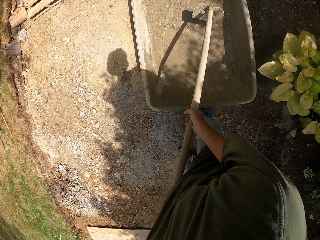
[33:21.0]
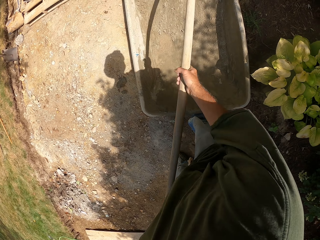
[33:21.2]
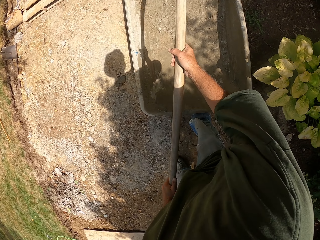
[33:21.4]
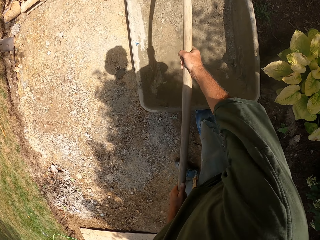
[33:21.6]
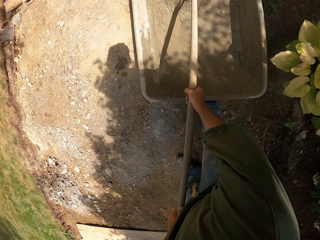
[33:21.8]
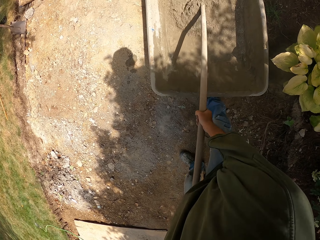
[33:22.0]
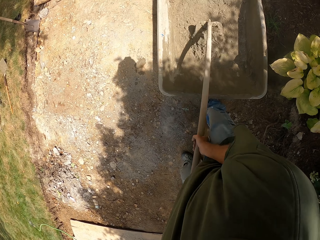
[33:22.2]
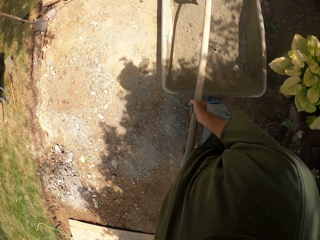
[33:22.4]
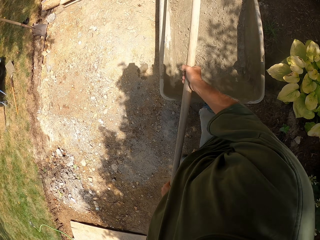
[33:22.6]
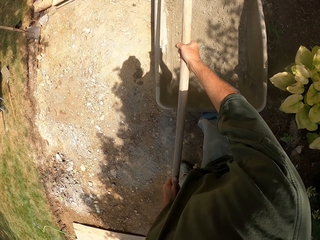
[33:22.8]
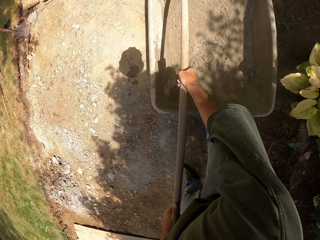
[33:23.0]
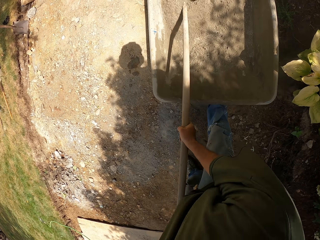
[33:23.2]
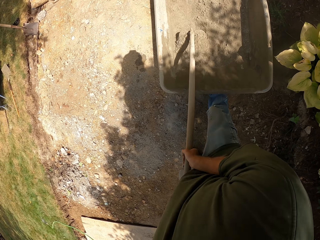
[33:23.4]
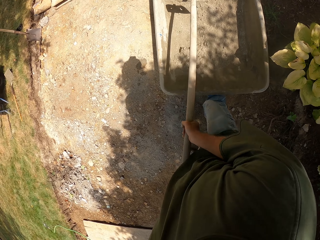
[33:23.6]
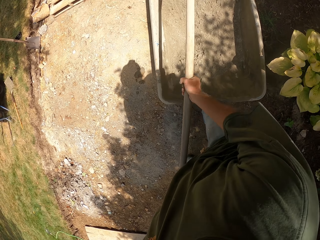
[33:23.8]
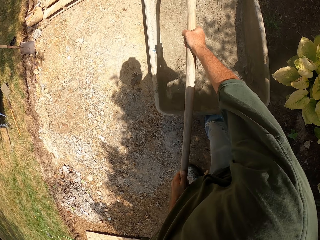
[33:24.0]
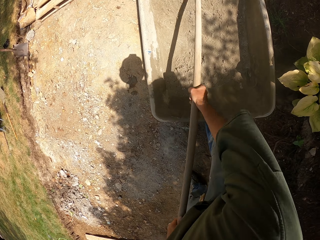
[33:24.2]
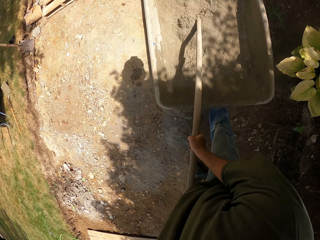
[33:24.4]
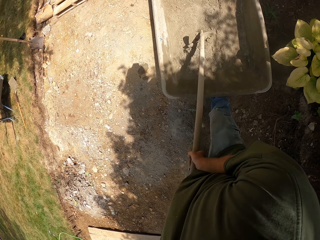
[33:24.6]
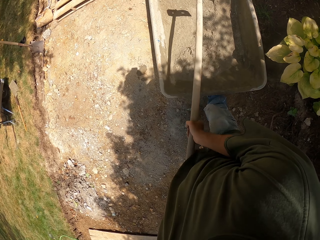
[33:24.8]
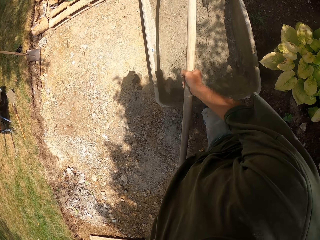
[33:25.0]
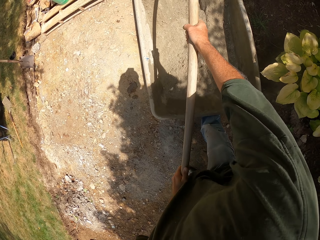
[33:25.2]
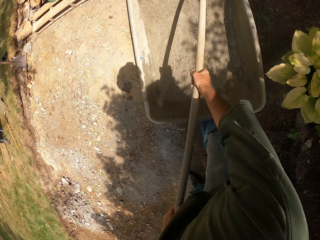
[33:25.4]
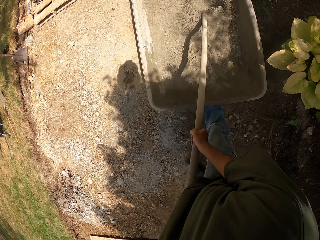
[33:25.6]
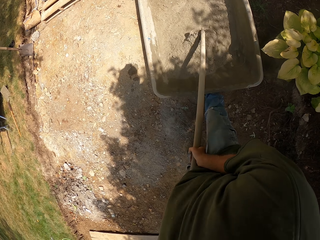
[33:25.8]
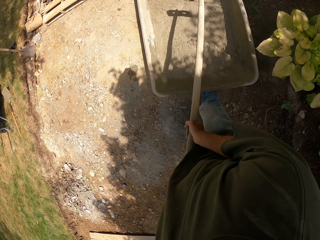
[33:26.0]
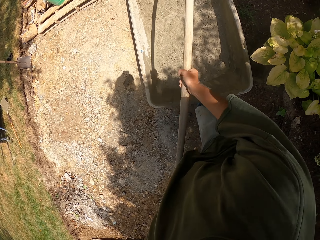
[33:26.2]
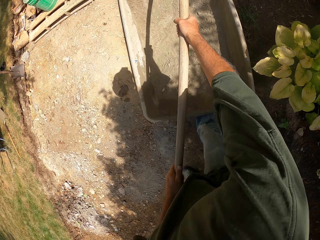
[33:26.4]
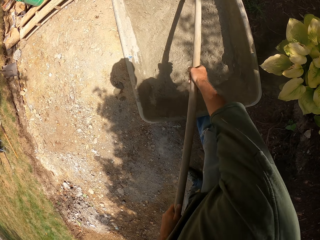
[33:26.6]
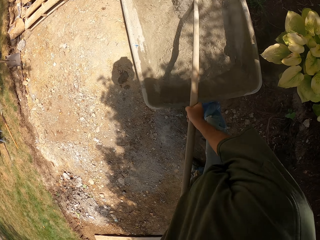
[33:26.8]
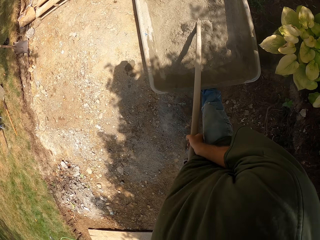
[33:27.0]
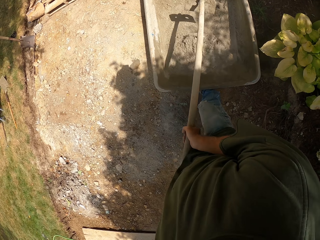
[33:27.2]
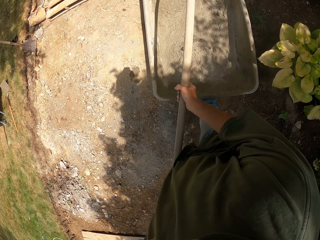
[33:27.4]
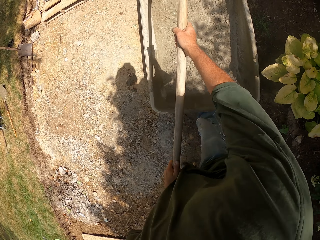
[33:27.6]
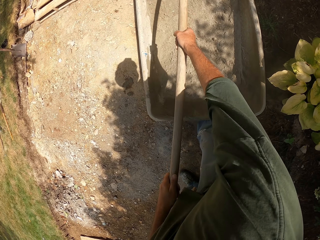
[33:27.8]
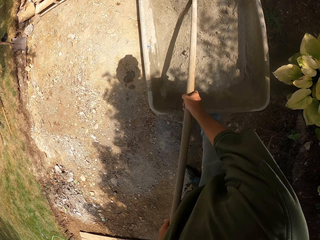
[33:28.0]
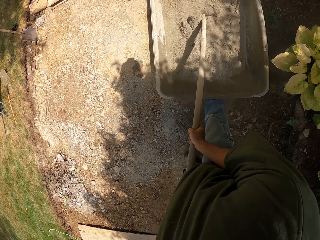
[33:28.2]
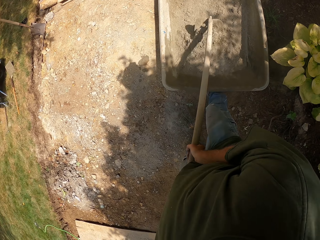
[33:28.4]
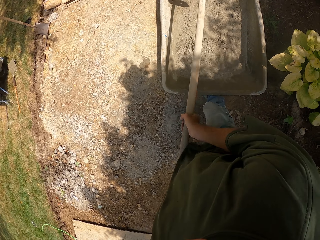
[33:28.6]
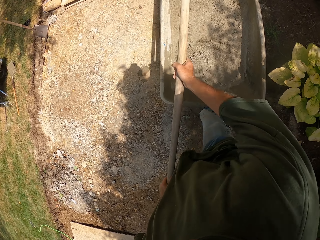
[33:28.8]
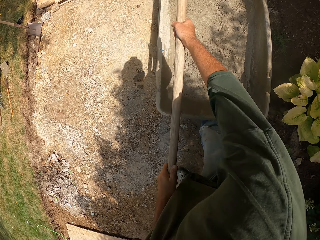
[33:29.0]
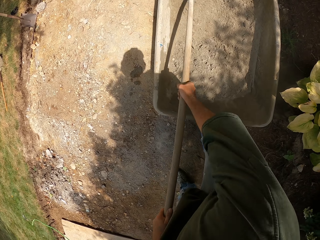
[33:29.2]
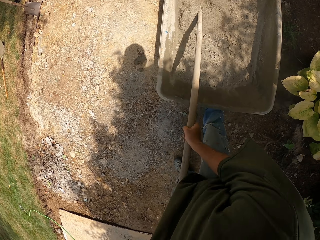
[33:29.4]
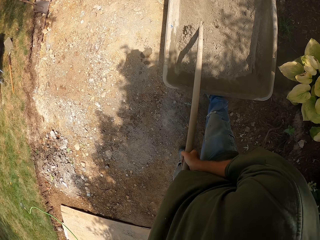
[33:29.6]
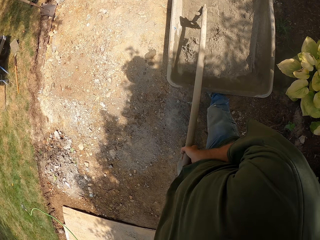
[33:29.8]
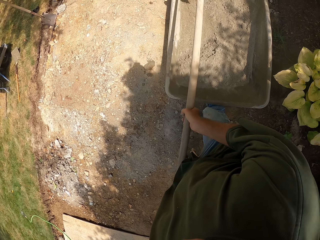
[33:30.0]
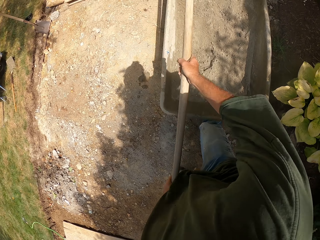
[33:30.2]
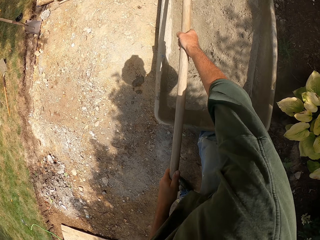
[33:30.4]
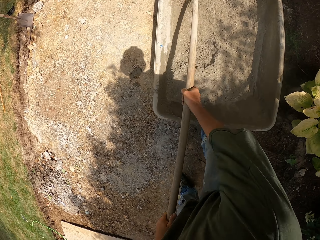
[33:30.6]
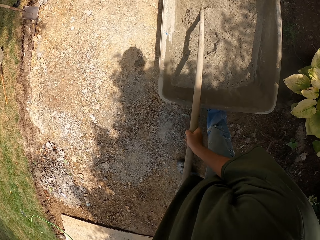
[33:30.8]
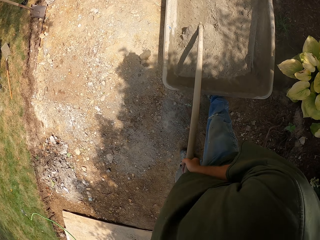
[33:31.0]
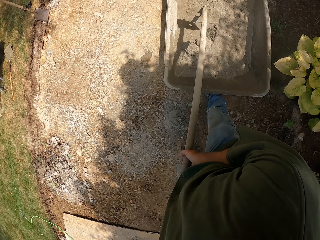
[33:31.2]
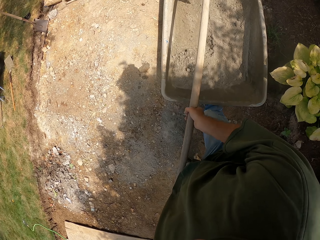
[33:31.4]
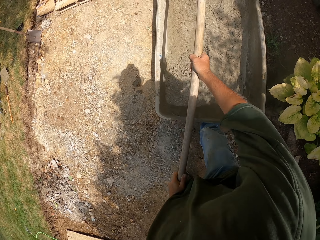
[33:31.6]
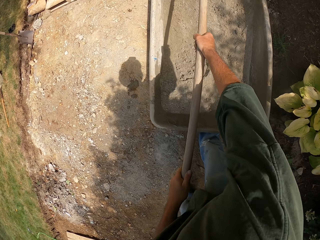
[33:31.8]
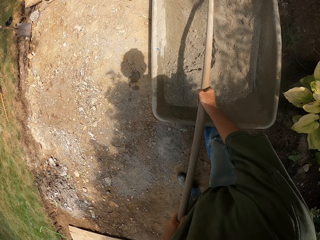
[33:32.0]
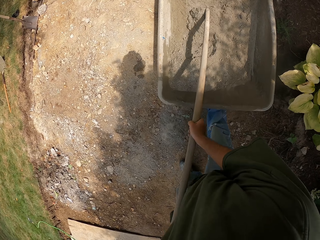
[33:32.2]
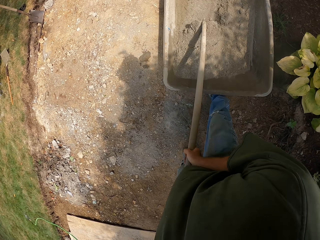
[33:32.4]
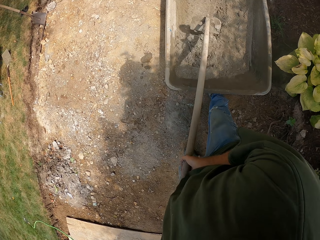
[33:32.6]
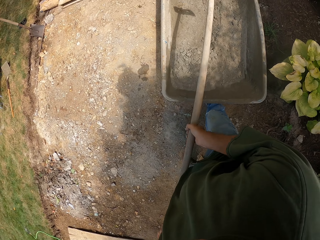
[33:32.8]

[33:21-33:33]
The camera wearer mixes the sand with the hoe. They pull the soil with a rake. They pull the soil with the rake again.

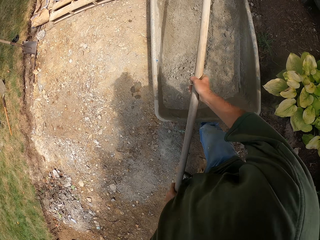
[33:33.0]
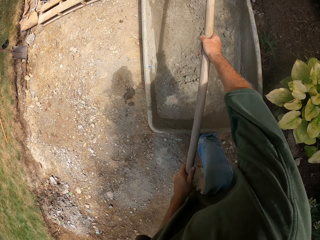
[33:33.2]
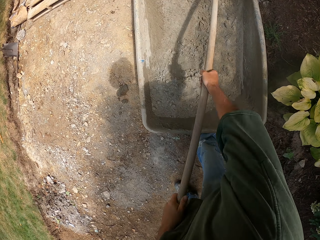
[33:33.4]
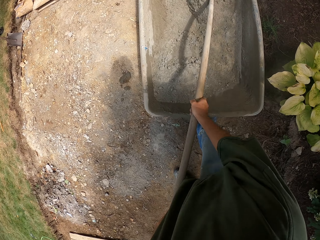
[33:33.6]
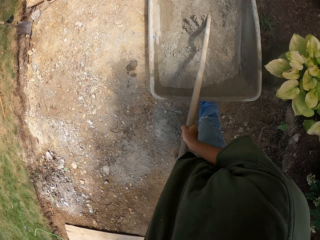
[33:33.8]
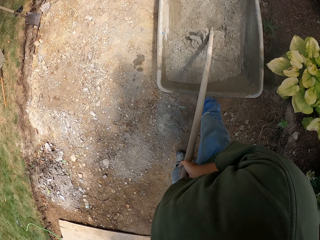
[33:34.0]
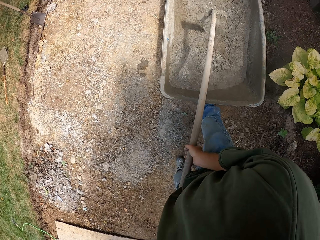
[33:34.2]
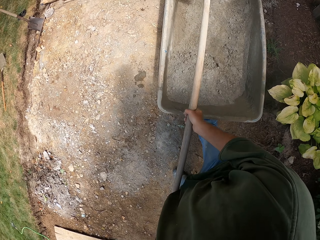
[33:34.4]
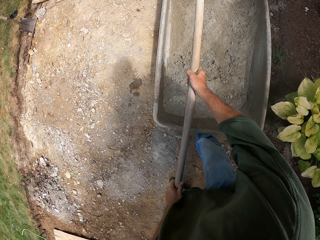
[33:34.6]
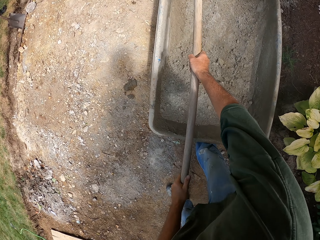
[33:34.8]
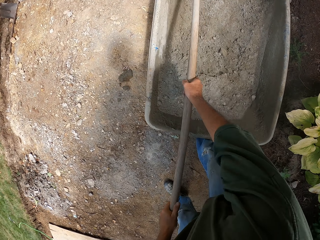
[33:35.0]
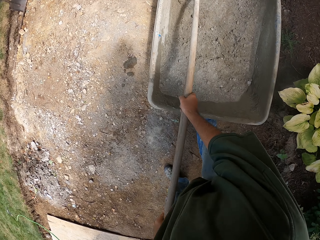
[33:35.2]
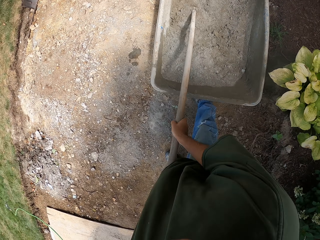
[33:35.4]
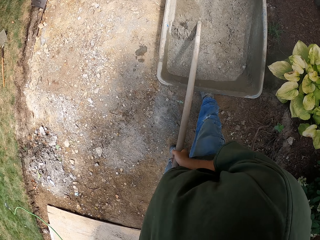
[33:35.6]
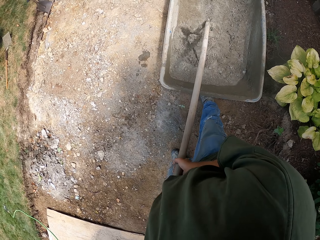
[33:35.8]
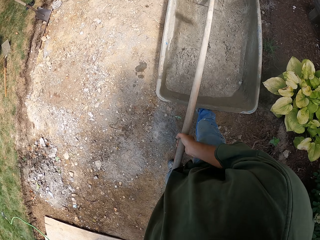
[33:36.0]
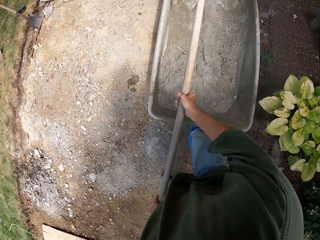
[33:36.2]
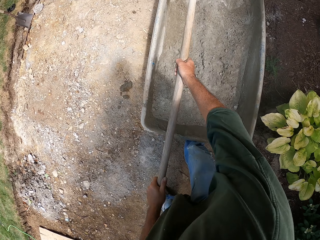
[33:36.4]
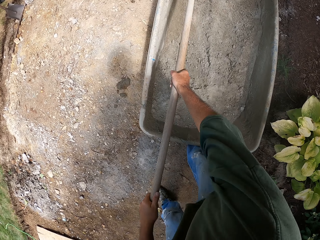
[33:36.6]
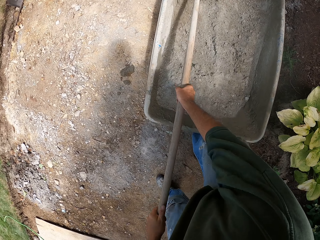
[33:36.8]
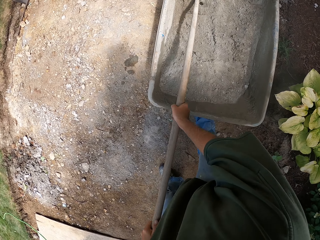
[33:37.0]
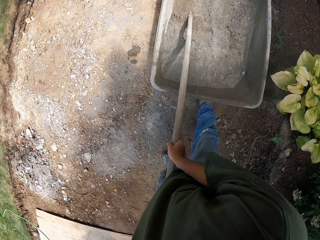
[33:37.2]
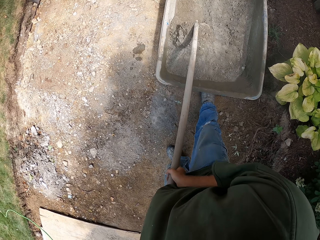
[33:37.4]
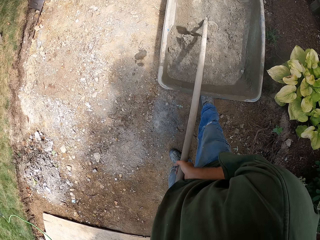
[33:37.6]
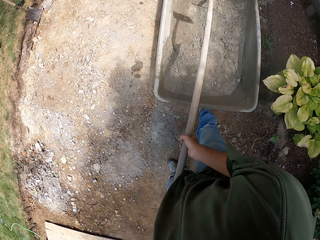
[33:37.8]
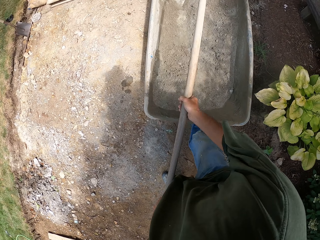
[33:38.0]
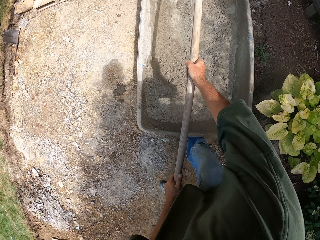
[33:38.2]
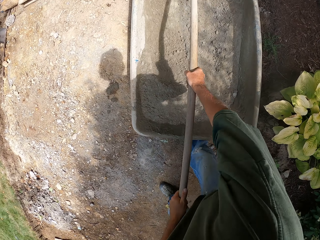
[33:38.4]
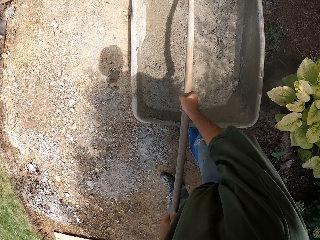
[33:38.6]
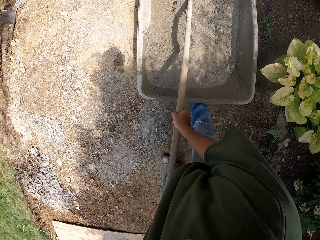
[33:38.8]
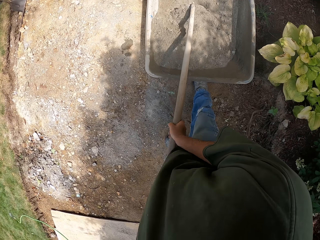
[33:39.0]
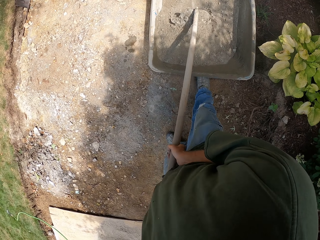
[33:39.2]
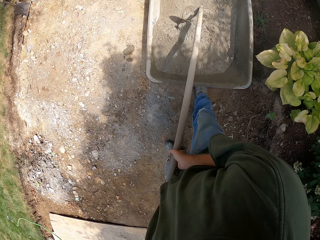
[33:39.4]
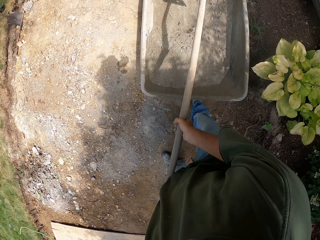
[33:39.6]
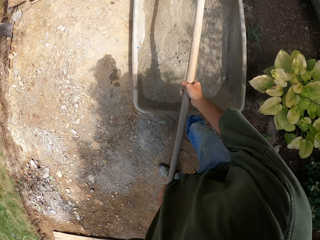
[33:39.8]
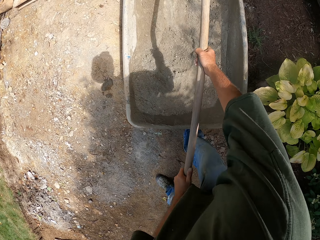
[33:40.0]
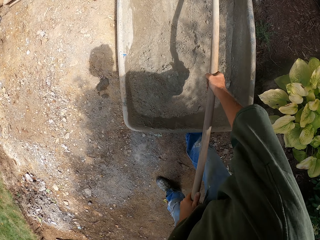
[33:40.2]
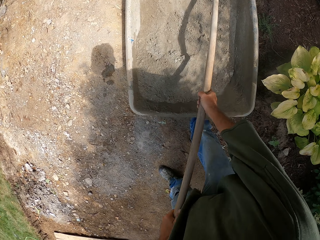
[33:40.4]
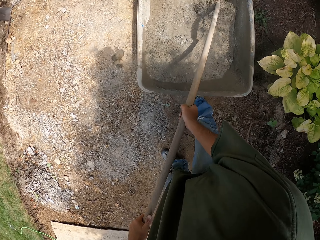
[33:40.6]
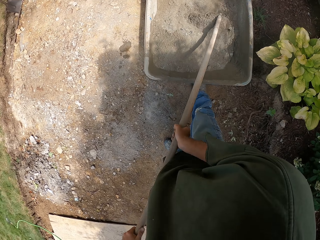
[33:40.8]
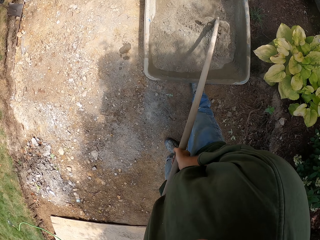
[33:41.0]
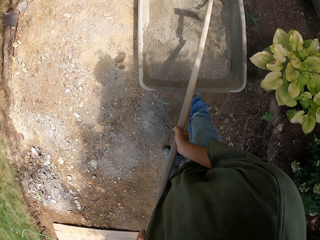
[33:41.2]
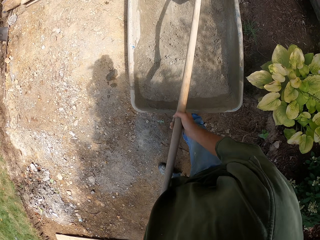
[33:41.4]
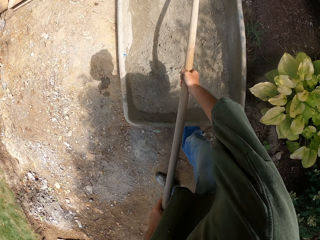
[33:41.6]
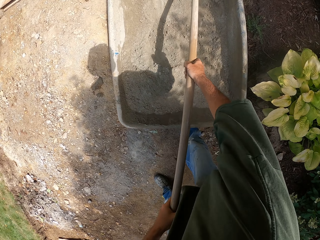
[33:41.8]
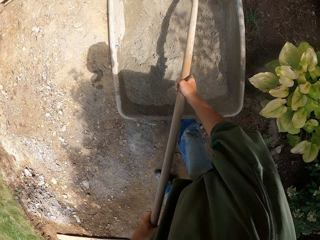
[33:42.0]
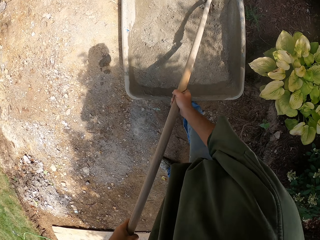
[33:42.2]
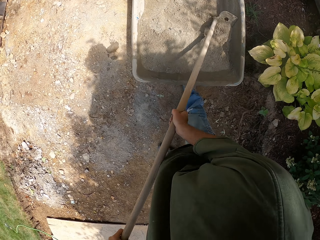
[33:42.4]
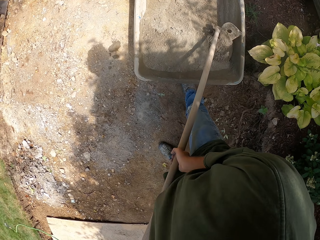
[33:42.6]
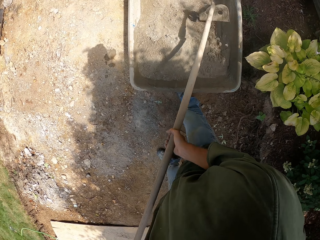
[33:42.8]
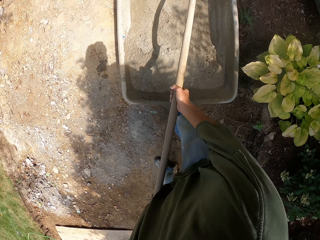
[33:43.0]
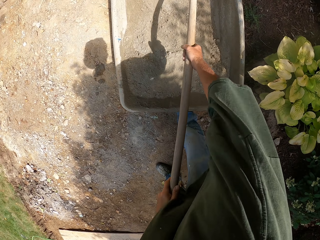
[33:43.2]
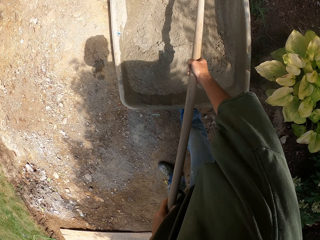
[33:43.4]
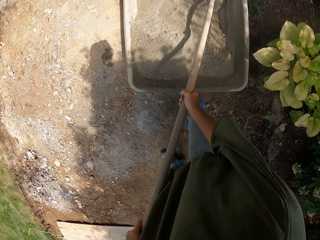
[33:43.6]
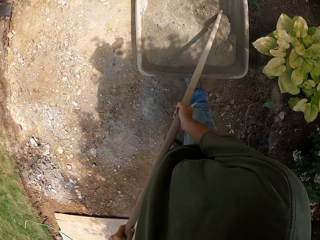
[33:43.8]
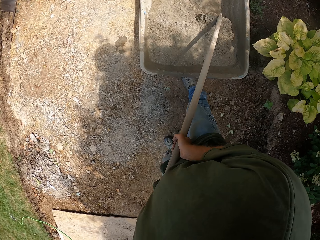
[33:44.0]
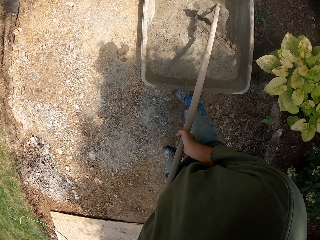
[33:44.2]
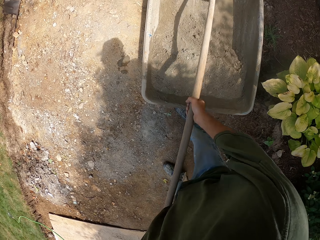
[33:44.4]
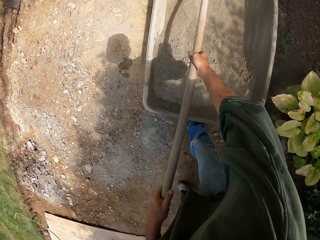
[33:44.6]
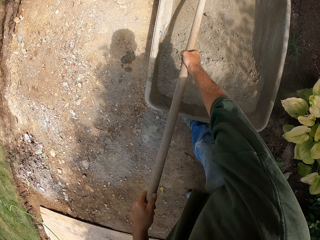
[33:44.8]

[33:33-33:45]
The camera wearer pulls the soil with the rake.
